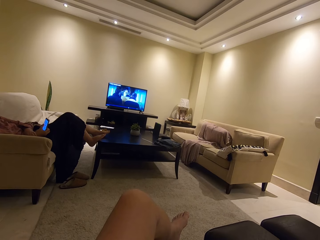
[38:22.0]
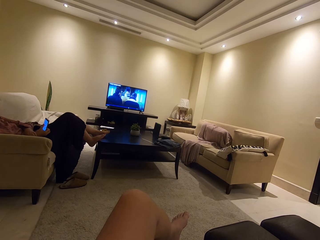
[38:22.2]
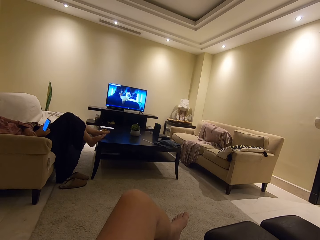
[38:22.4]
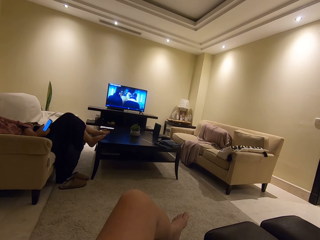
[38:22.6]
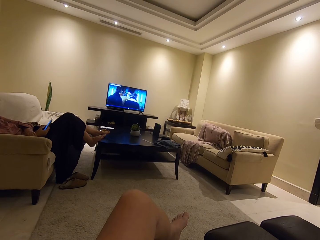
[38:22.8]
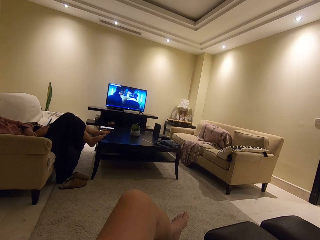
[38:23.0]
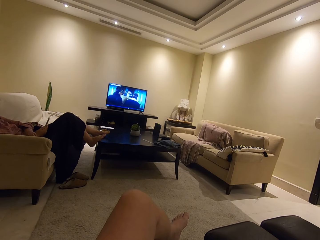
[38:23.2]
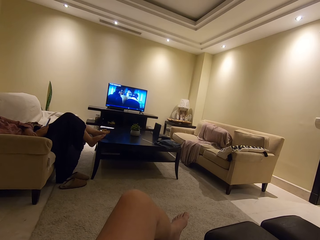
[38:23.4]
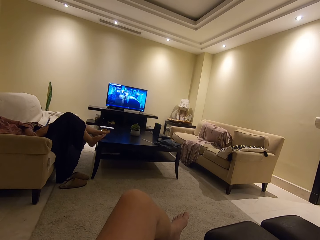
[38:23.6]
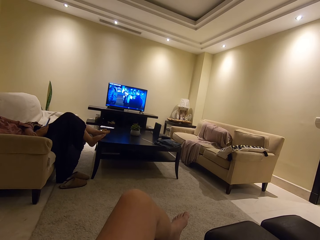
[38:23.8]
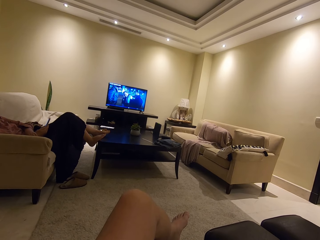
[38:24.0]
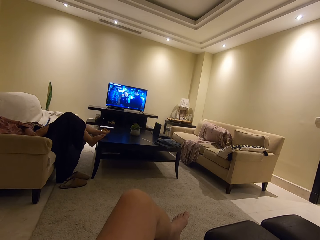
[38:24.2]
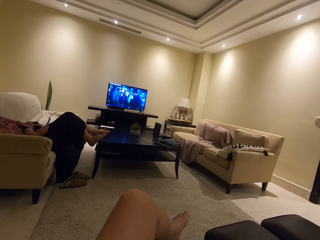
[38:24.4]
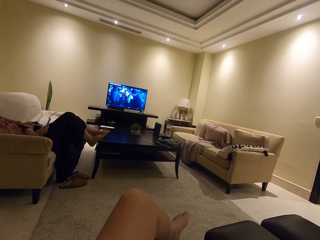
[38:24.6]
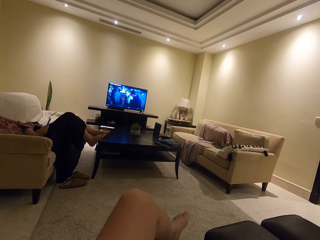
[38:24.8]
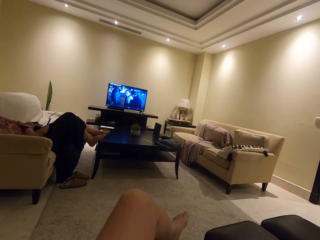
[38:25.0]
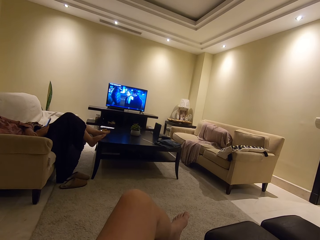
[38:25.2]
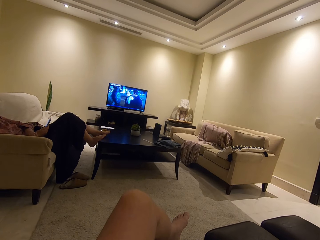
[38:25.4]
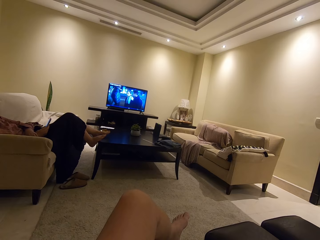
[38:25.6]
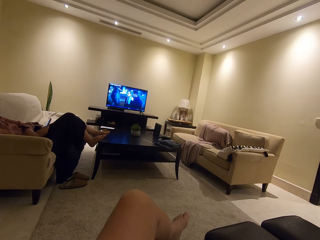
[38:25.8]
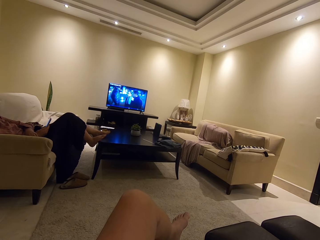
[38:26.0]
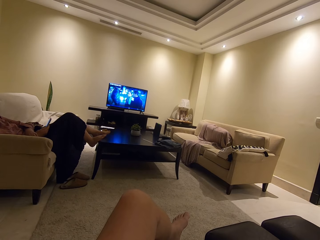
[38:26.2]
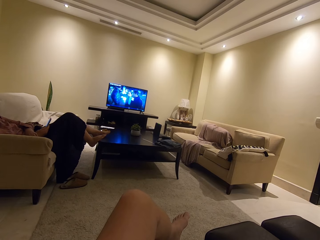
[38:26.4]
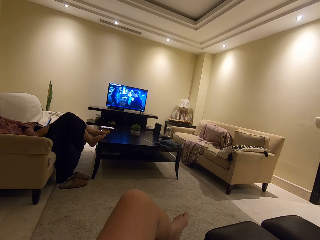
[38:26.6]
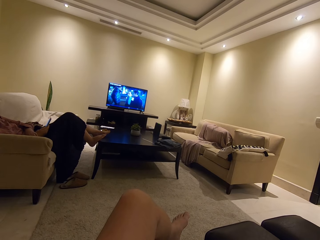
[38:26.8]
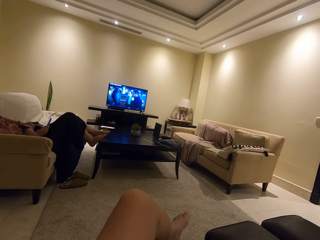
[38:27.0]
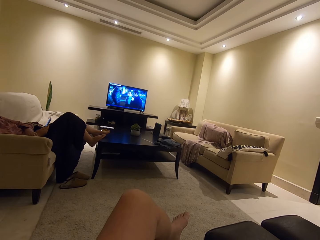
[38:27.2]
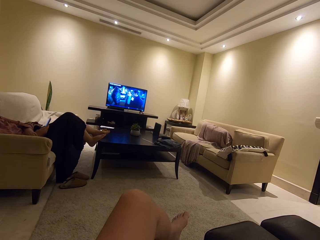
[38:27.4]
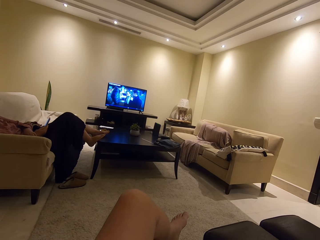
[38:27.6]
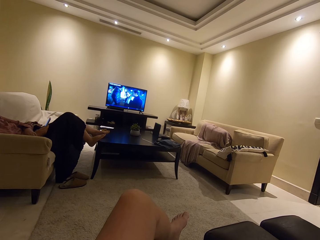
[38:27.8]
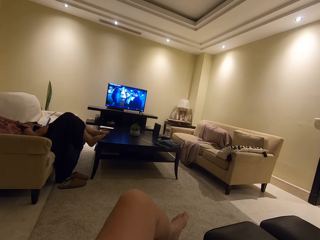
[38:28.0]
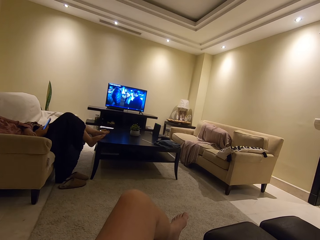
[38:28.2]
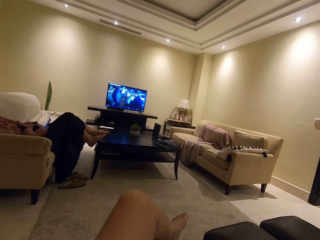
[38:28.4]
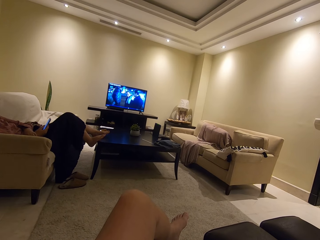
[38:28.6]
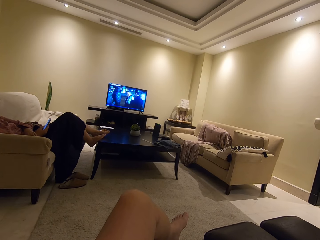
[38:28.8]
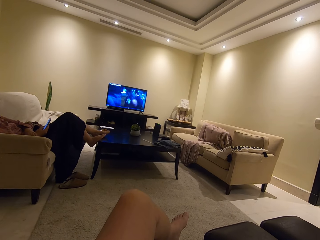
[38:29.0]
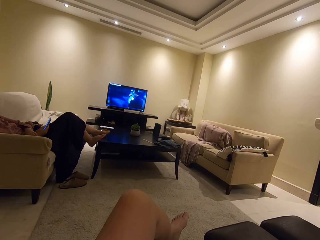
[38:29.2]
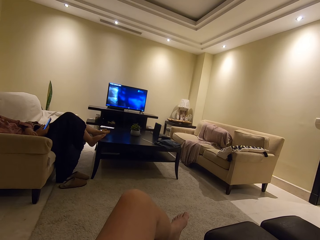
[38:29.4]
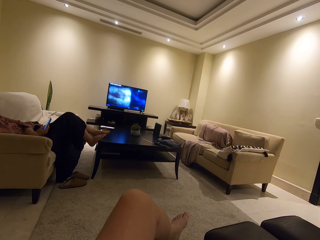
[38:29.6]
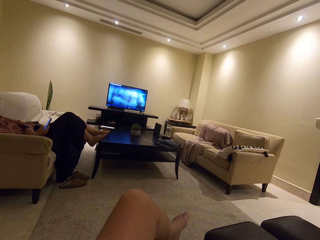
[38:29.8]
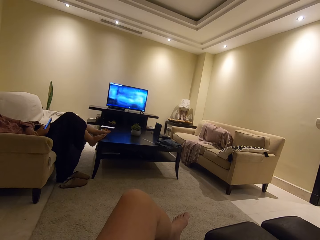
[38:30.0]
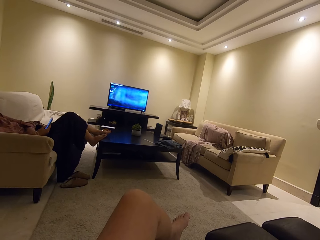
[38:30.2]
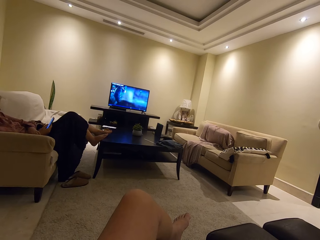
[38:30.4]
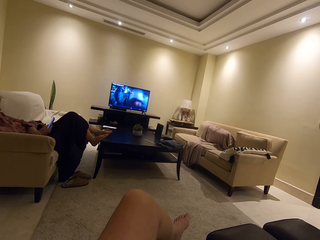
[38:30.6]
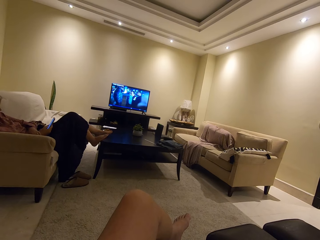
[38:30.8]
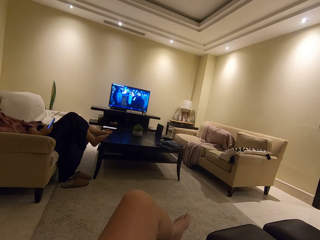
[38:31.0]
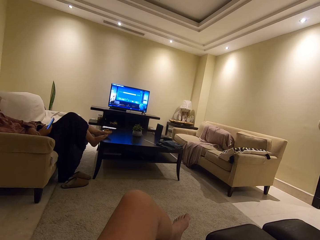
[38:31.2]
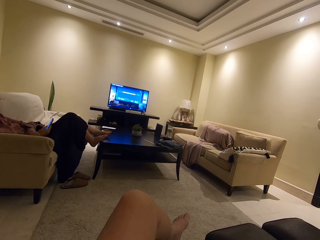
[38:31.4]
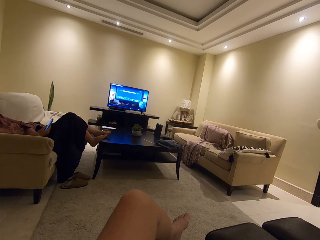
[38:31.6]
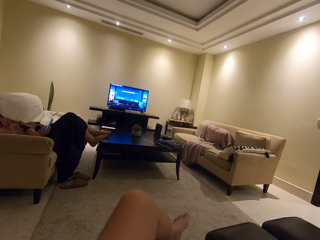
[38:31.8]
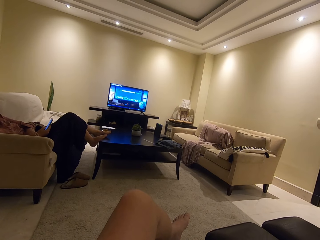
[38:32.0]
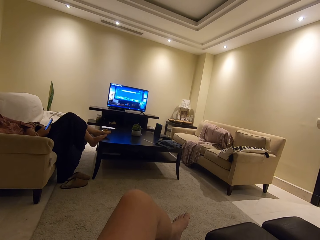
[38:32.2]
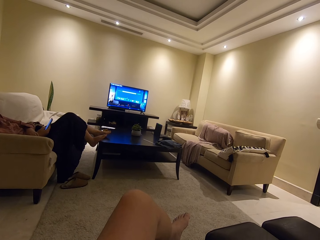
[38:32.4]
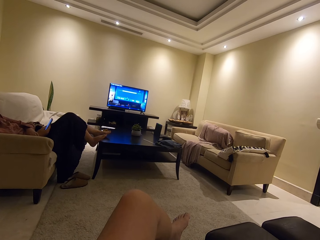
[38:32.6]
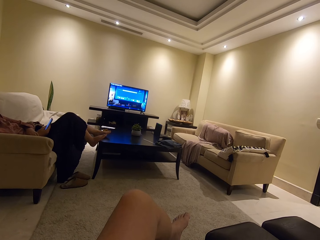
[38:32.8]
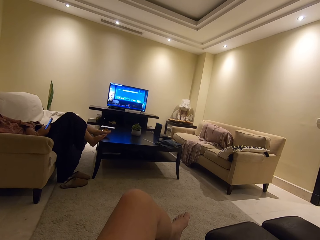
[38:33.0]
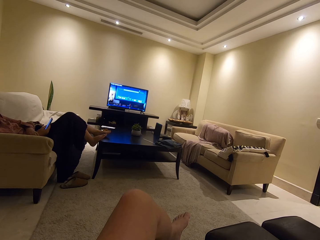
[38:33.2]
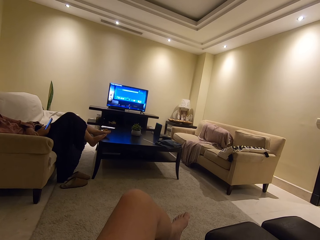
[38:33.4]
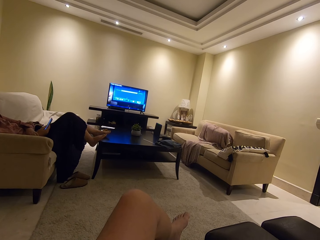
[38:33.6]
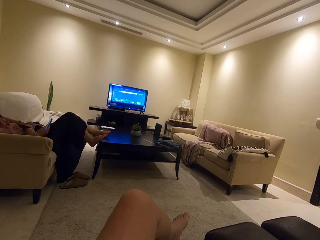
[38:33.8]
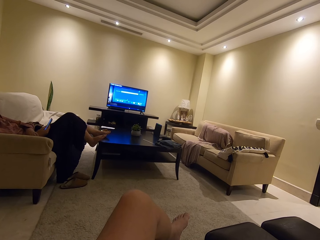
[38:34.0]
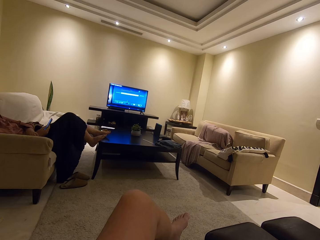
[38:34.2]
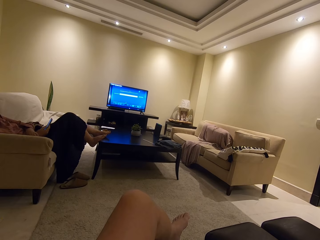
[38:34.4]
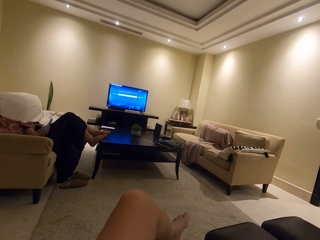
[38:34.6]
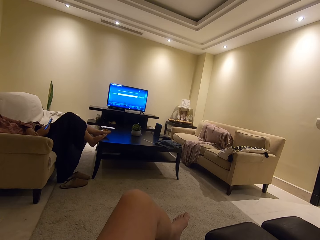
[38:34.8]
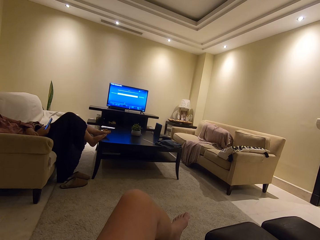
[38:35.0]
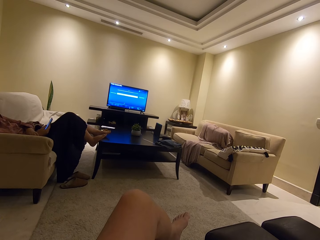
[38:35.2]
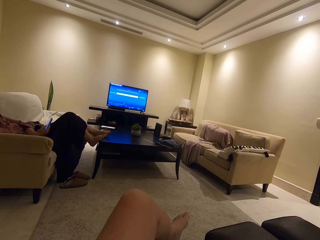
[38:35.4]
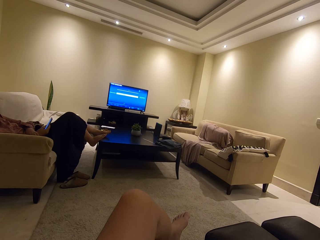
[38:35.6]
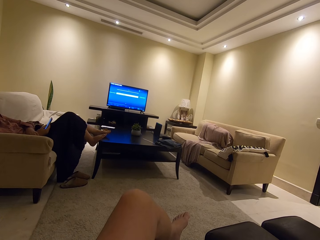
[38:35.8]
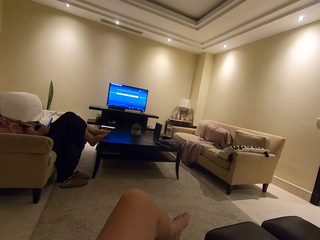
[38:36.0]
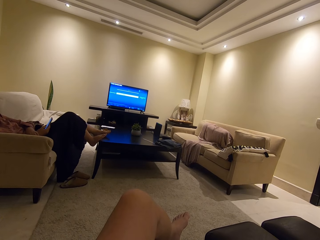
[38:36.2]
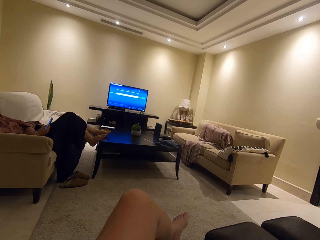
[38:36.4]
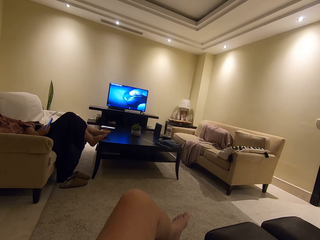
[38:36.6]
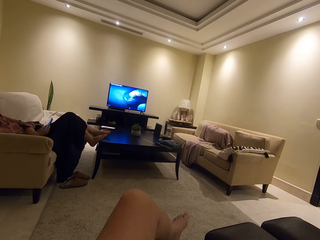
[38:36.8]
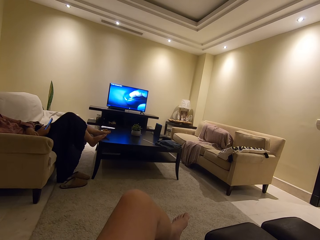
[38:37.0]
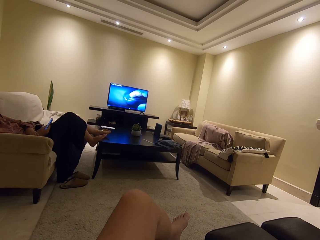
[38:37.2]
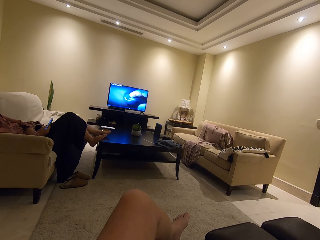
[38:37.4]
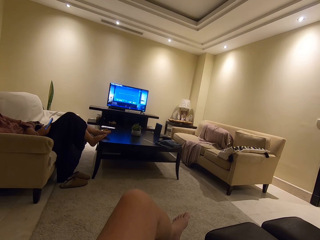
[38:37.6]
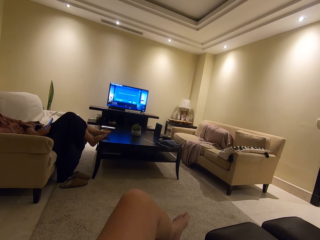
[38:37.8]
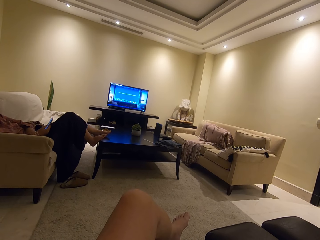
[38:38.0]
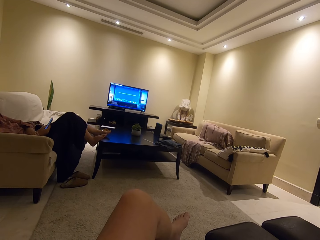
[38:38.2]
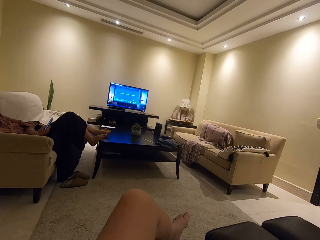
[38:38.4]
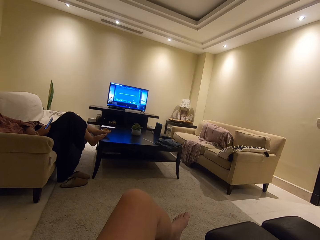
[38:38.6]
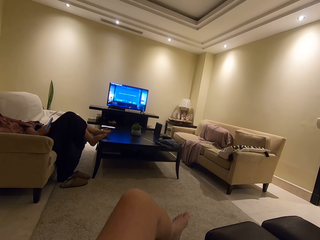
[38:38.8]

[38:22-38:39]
A woman scrolls through the phone. The camera wearer watches the television. The woman scrolls through the phone. The camera wearer watches the television.

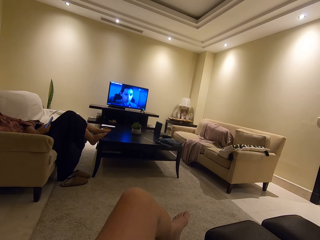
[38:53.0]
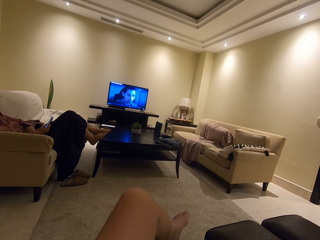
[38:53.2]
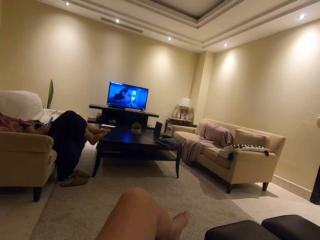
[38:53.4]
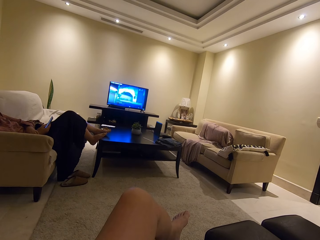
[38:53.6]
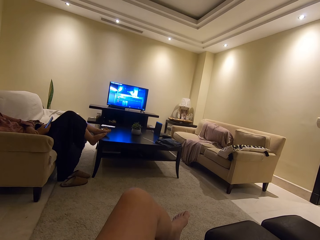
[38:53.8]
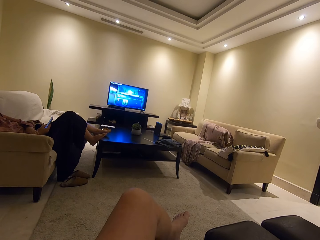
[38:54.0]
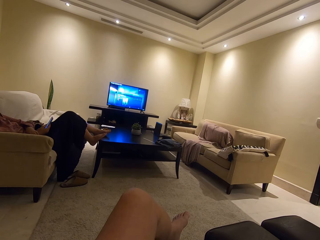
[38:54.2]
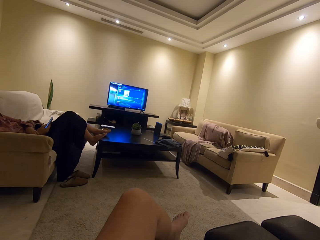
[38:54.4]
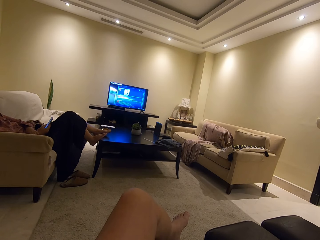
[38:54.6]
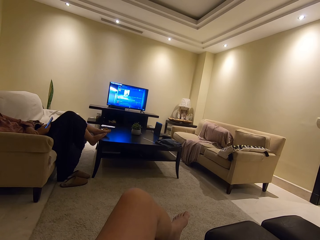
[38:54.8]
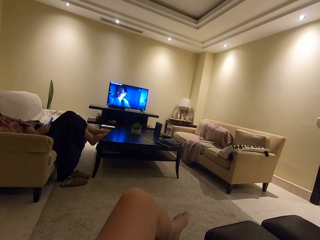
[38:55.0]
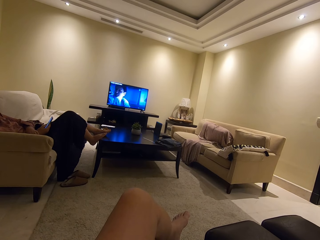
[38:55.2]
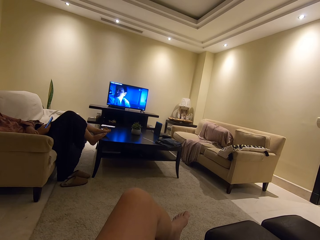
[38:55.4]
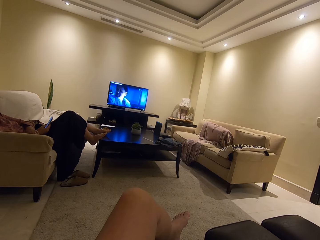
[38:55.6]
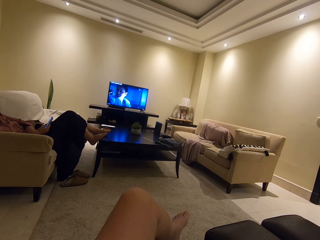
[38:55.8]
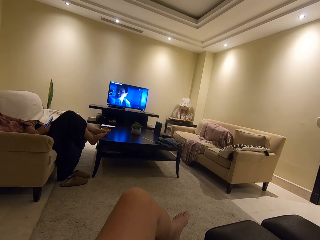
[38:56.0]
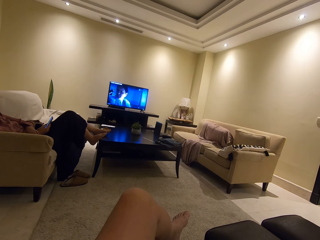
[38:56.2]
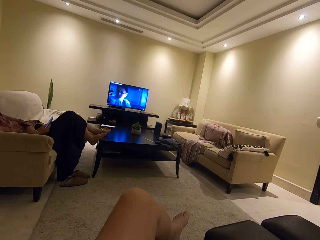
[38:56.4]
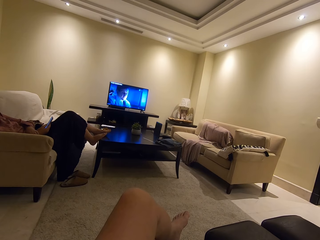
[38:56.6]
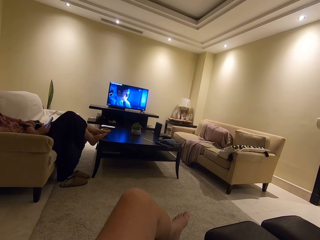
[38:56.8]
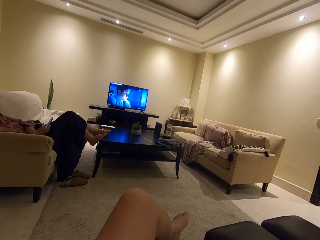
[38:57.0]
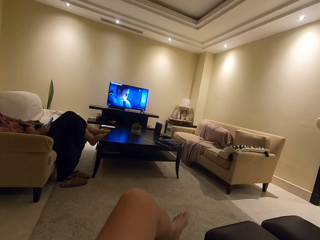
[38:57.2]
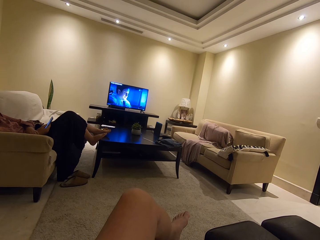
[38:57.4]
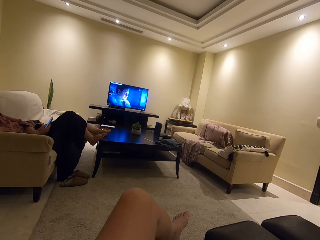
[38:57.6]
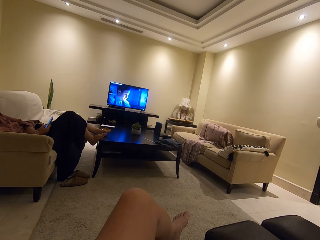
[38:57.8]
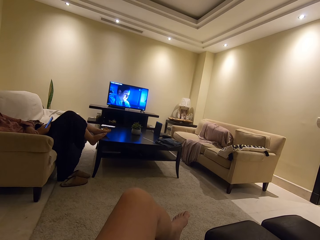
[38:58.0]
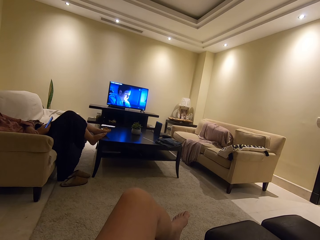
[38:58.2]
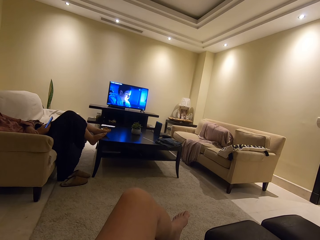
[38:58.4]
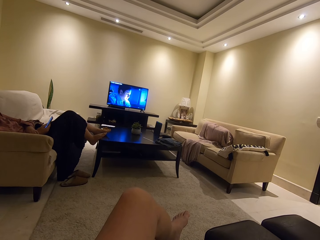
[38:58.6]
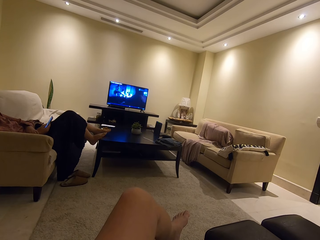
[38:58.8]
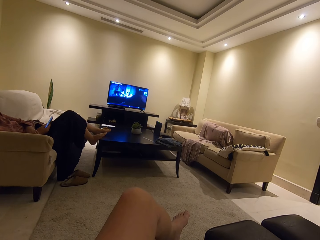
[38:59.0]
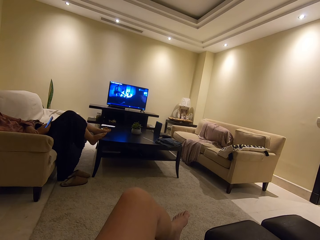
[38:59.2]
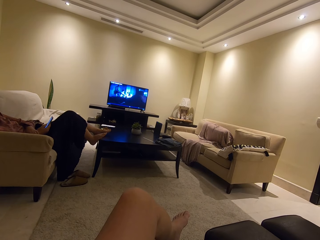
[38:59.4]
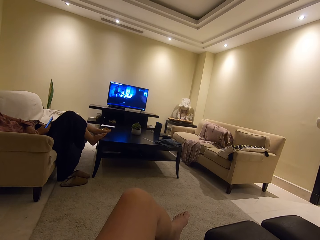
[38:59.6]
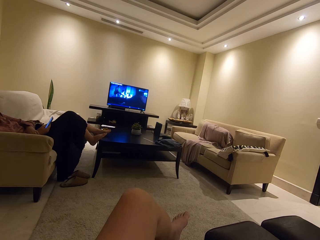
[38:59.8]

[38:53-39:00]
A woman scrolls through the phone. The camera wearer watches the television.
